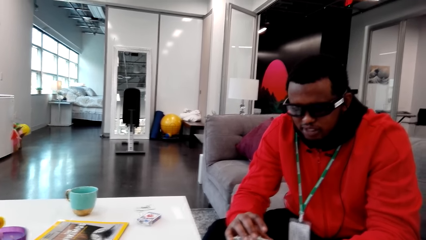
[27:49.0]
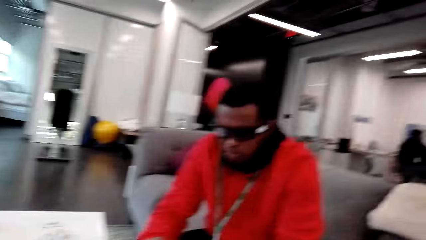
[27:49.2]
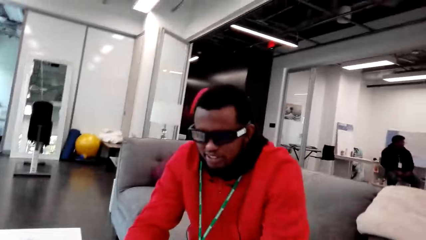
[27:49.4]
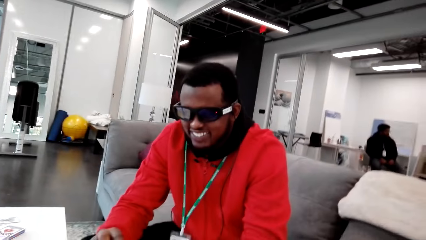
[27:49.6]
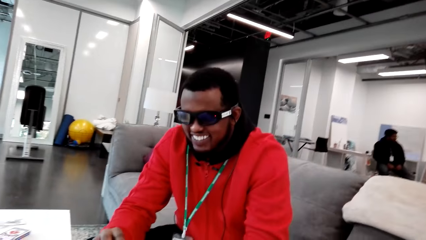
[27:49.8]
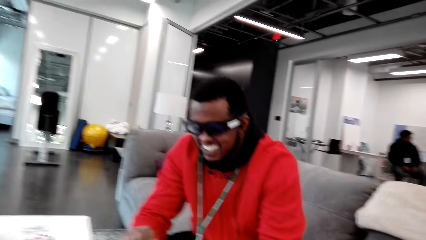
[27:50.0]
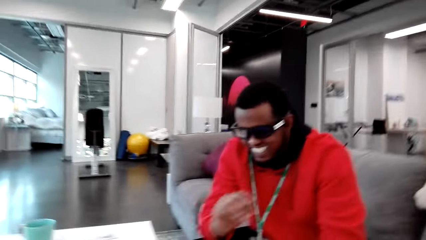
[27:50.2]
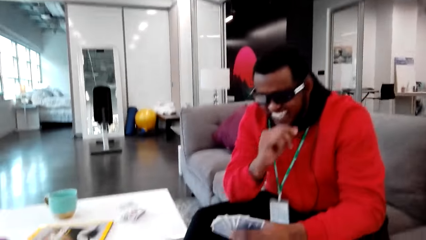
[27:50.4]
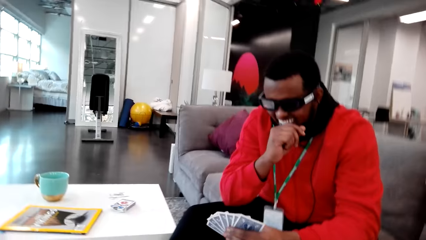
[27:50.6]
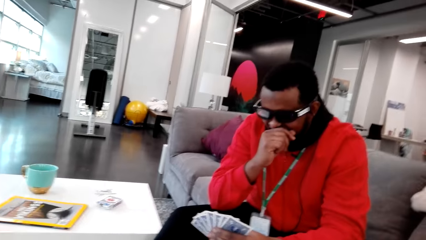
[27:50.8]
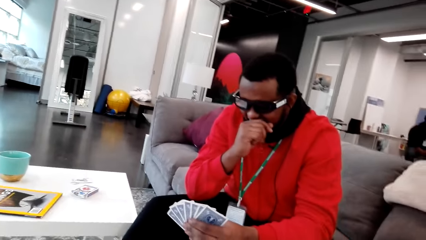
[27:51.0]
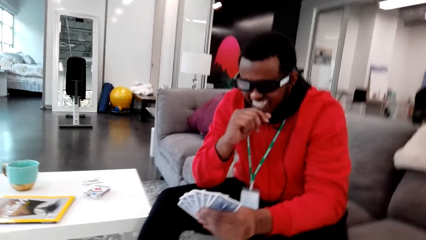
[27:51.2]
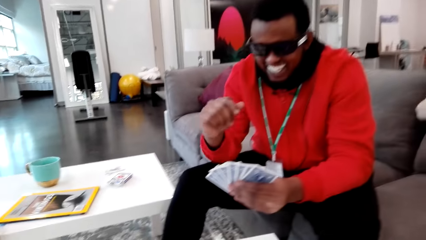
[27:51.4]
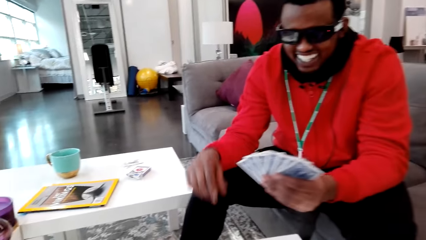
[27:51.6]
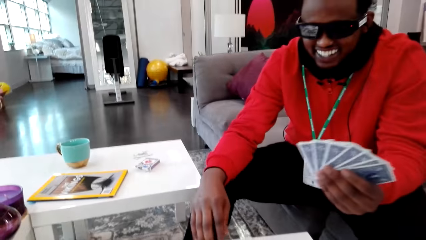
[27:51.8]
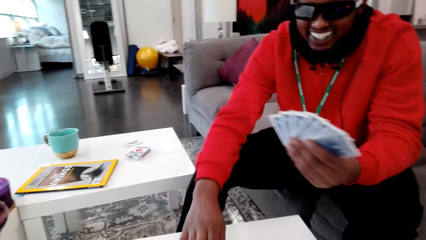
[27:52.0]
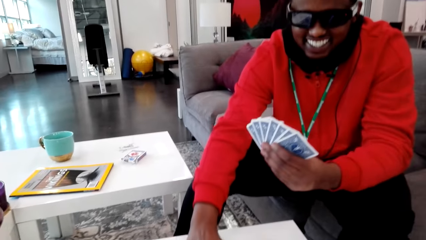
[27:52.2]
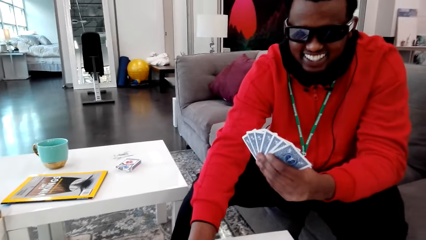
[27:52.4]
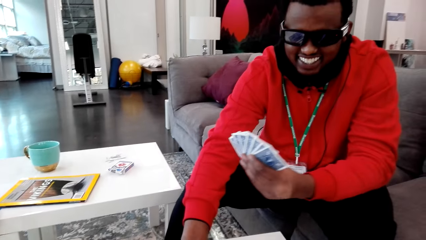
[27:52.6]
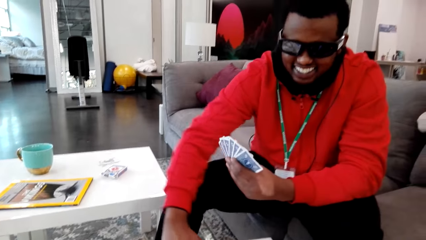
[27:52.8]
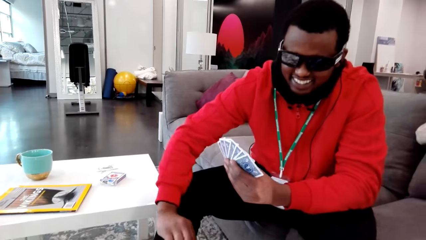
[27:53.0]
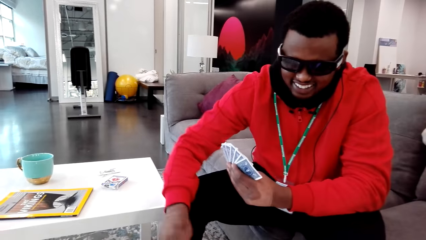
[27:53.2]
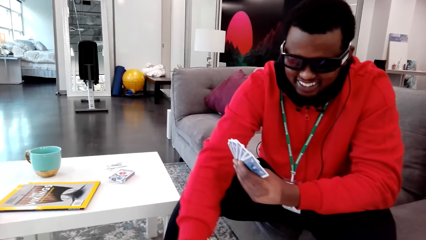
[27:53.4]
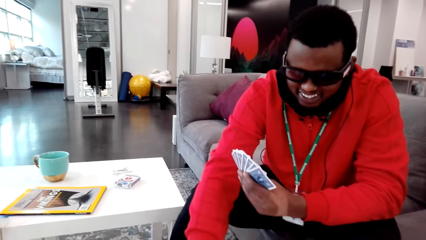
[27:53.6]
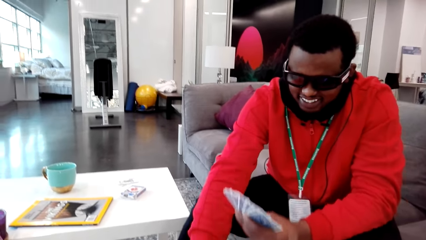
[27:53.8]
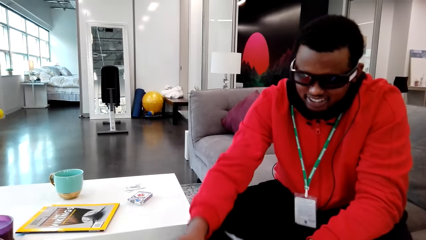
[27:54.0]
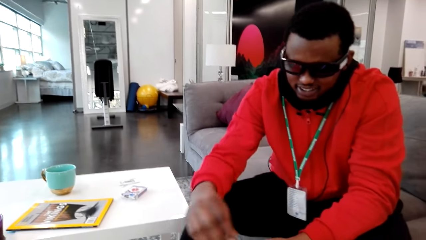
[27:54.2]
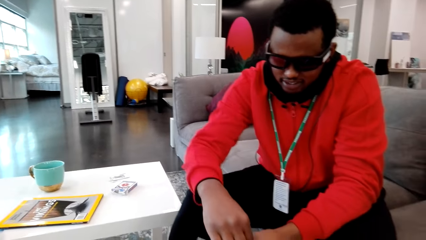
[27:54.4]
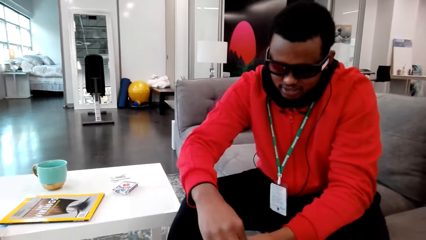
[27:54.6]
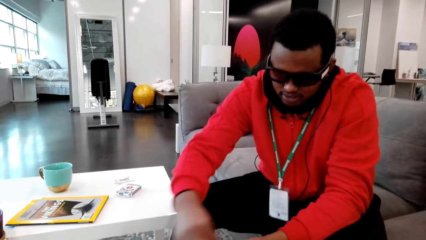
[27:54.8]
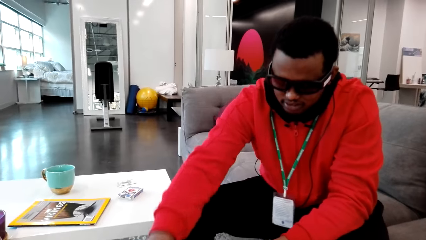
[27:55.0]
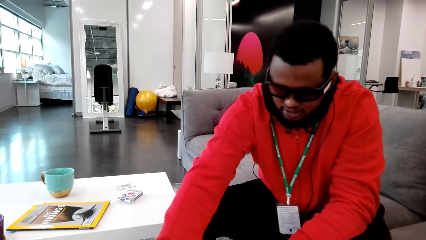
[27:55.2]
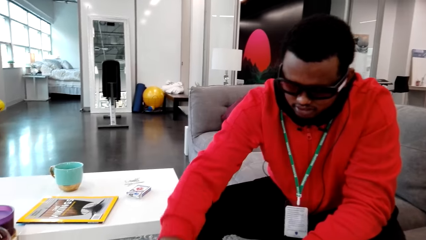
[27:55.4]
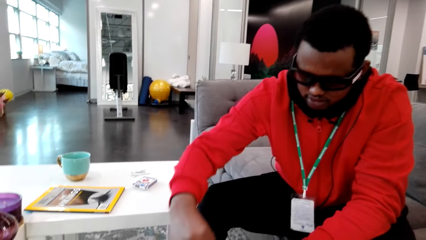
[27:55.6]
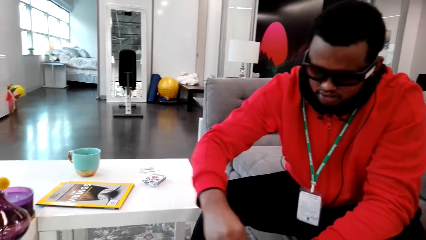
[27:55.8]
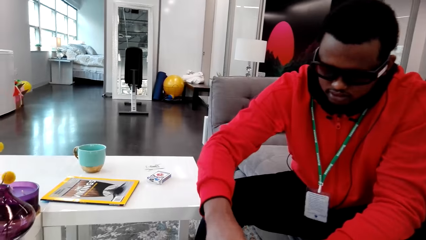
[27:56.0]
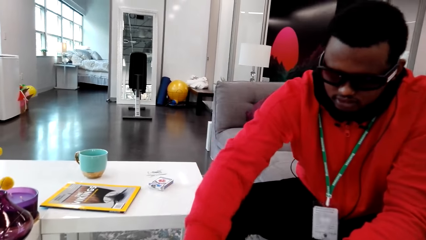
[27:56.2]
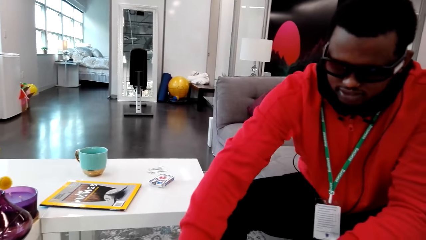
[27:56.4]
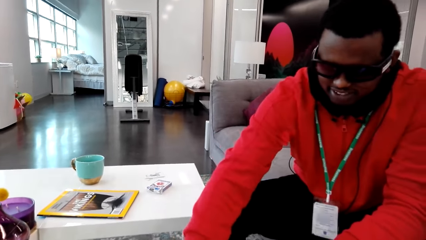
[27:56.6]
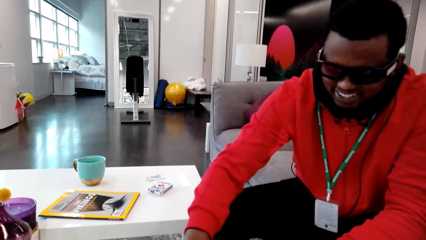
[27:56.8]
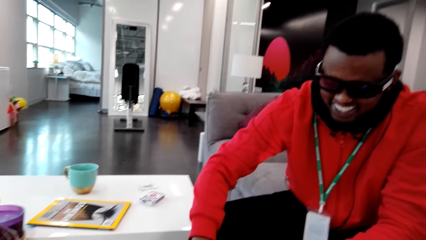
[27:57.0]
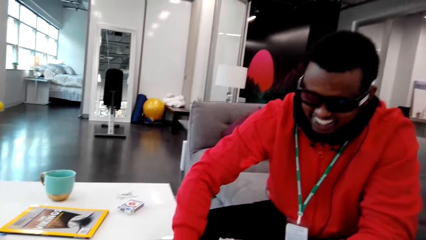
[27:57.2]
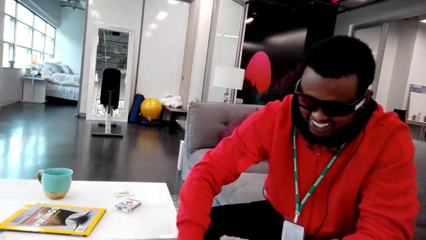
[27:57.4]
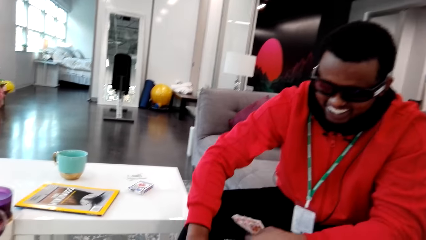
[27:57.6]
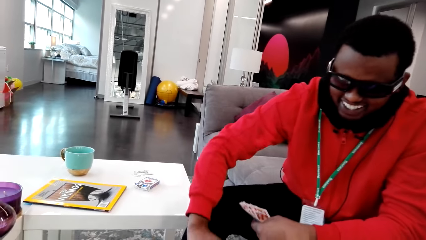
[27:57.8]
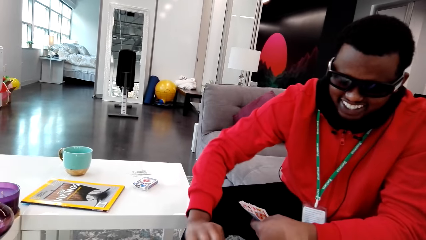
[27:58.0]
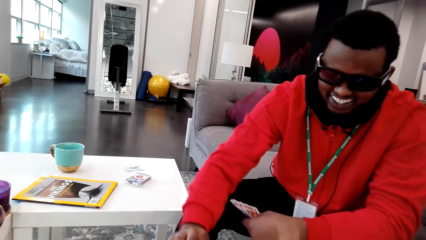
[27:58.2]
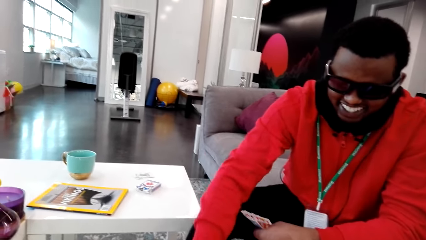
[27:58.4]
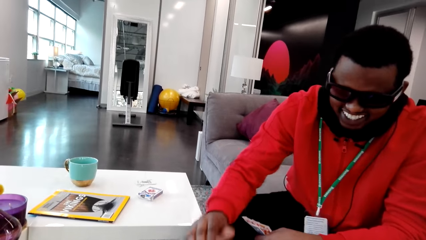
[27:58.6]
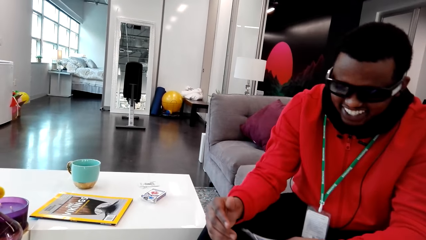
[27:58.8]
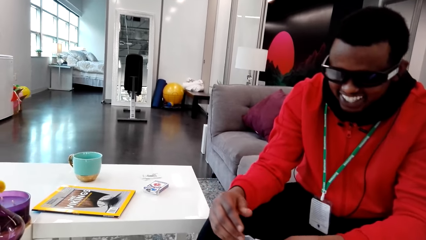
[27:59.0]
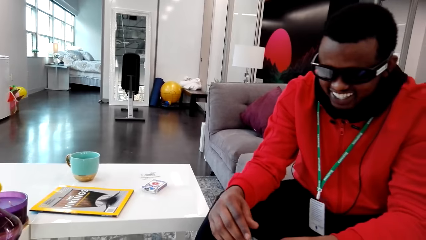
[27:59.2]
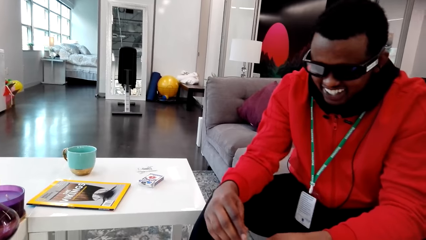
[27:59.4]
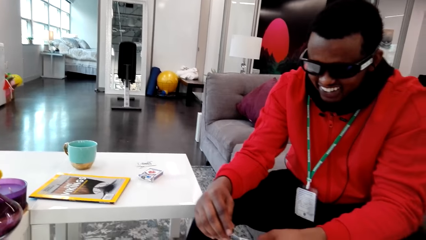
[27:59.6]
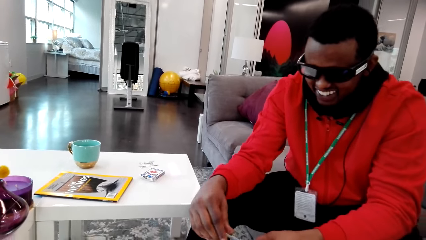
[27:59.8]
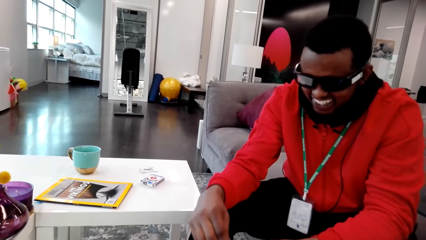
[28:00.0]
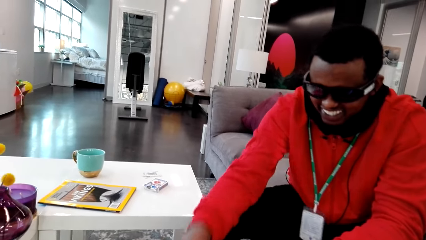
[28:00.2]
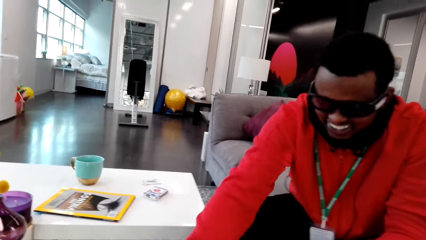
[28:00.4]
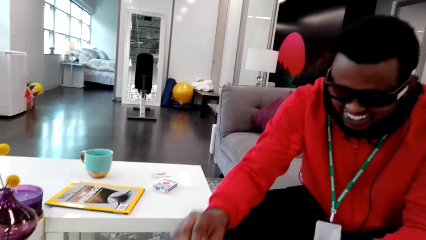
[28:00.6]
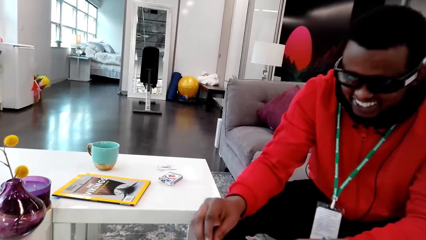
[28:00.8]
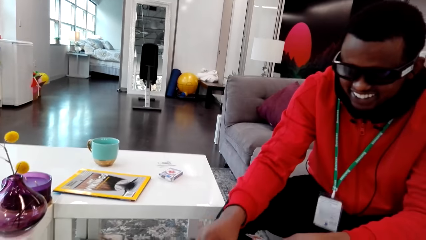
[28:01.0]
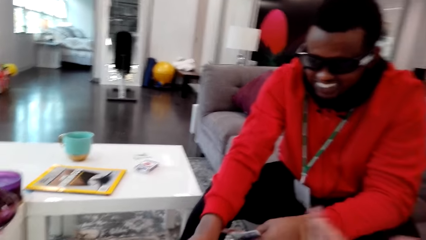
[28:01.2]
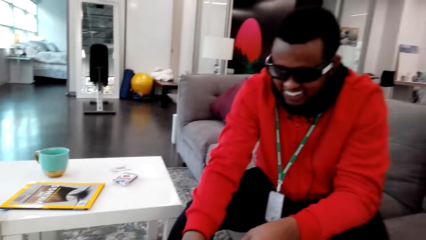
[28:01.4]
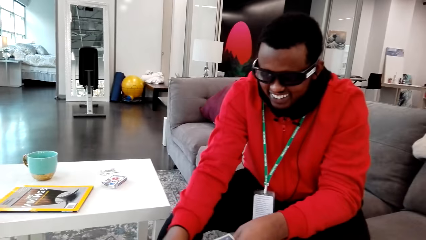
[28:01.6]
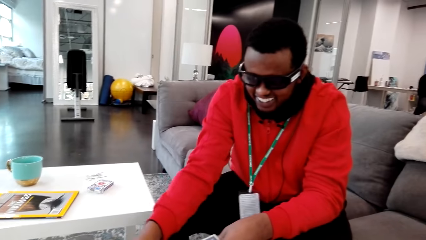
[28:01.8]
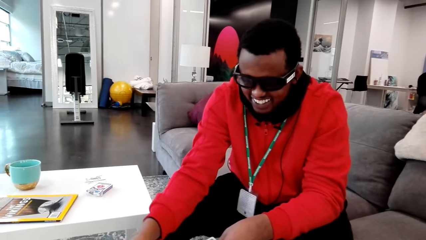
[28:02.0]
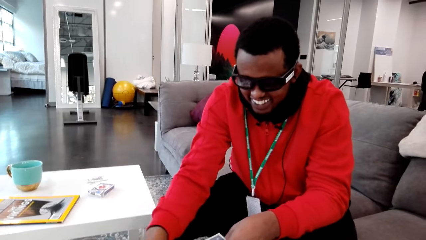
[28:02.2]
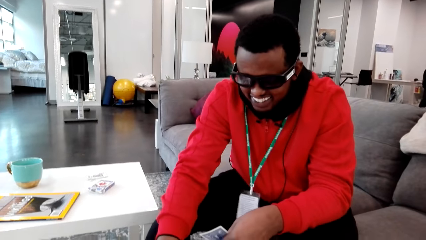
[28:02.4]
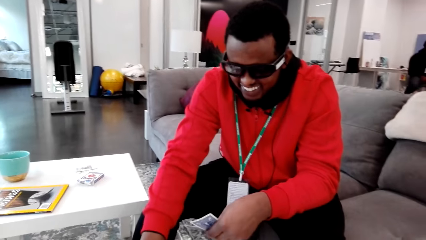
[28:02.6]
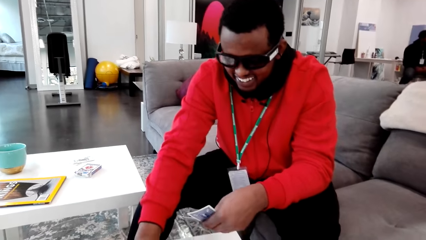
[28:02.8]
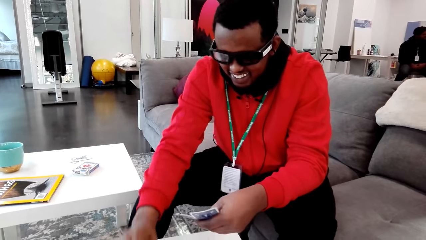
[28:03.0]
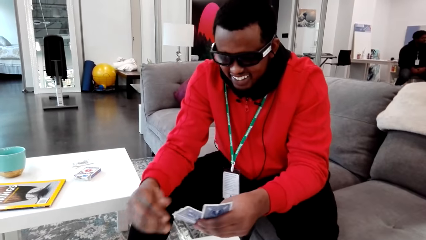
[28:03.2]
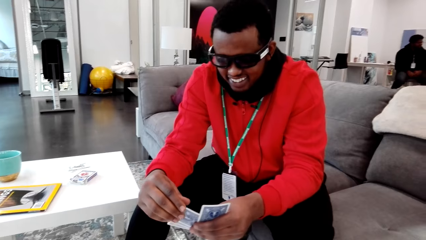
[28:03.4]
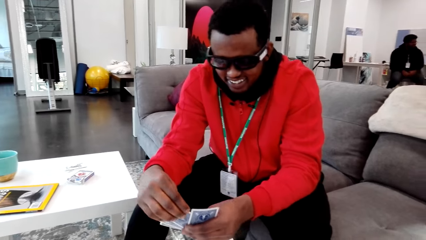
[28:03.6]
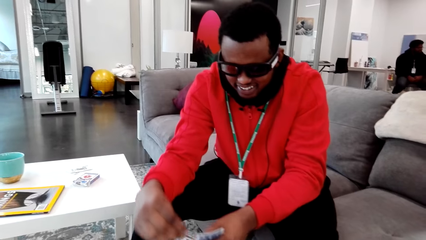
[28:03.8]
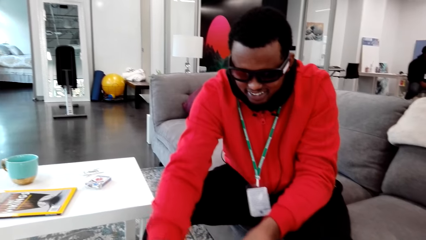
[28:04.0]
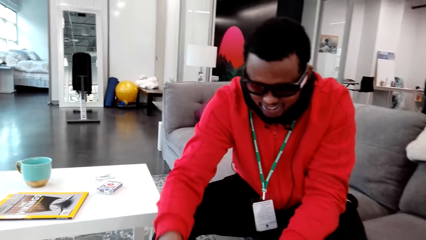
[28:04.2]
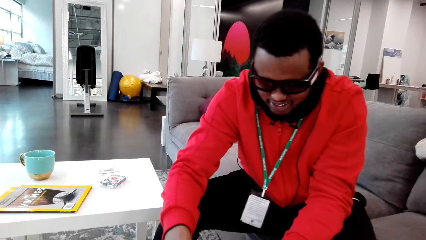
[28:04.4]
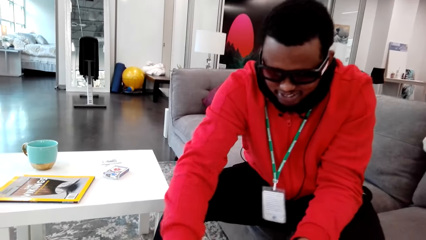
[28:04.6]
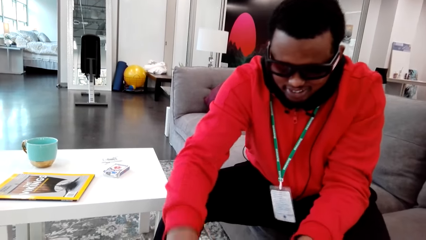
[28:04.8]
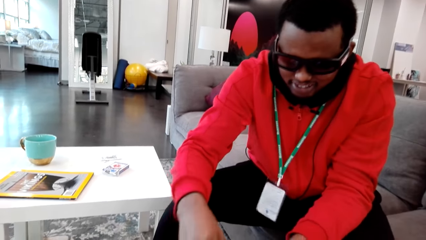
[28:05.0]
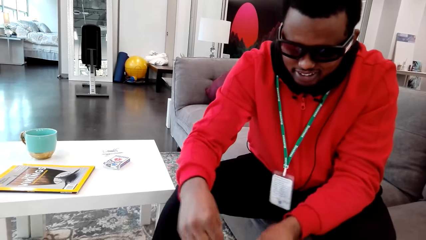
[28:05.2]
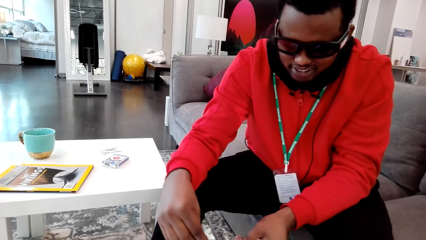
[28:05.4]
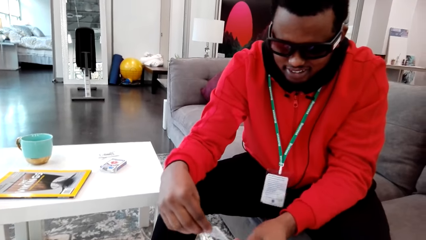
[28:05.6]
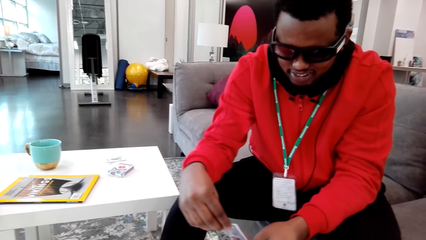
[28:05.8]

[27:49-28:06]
A man talks to the camera wearer and laughs. The camera wearer laughs. The man plays his cards with the camera wearer. The camera wearer talks to the man.
